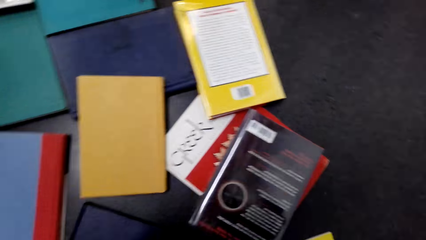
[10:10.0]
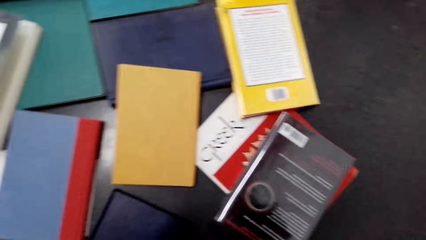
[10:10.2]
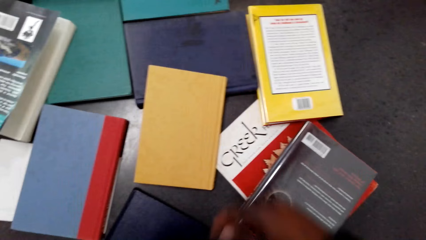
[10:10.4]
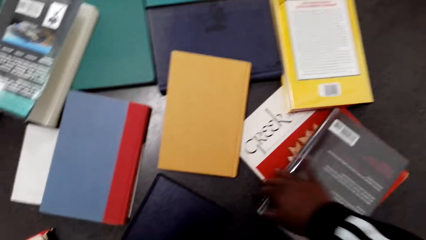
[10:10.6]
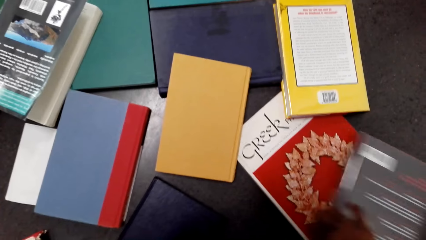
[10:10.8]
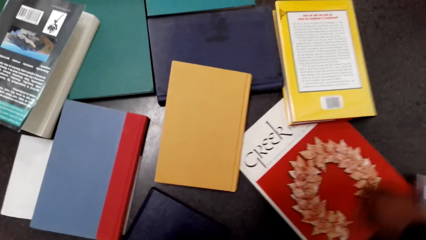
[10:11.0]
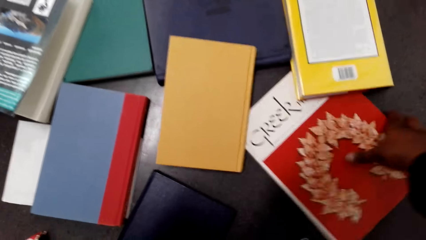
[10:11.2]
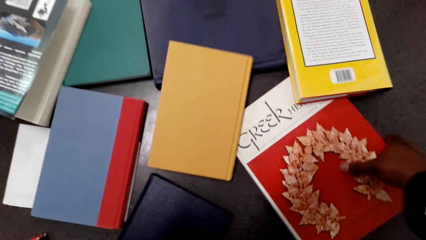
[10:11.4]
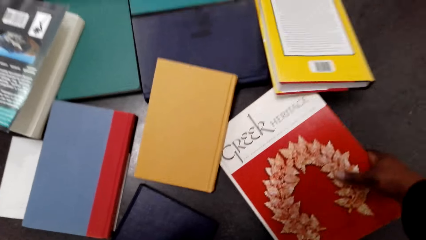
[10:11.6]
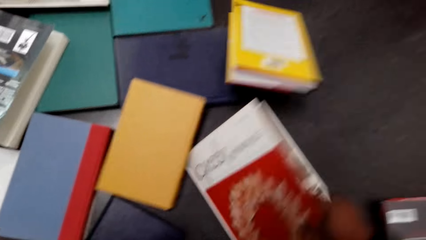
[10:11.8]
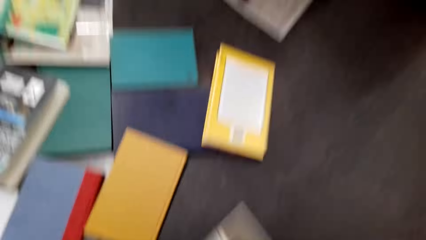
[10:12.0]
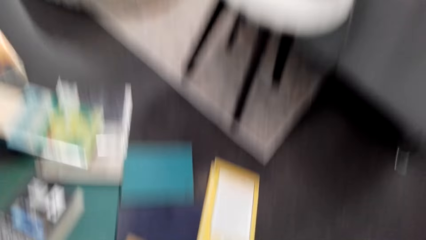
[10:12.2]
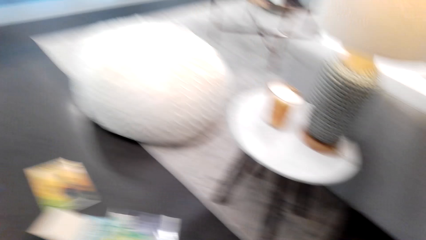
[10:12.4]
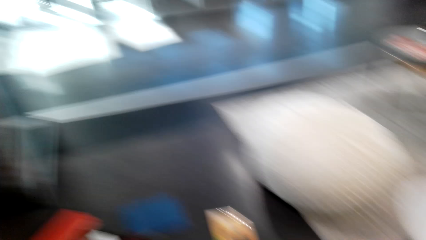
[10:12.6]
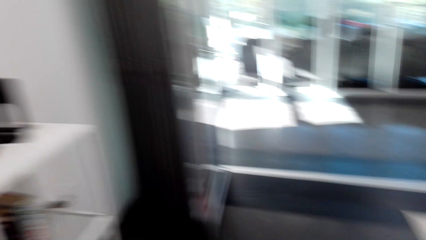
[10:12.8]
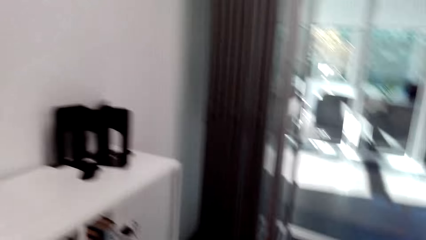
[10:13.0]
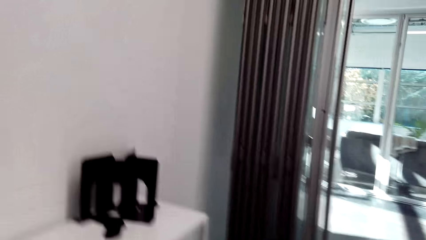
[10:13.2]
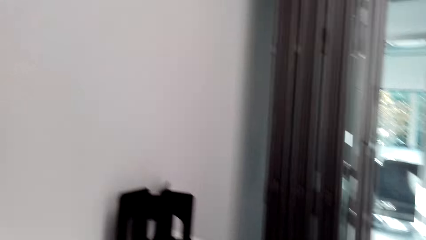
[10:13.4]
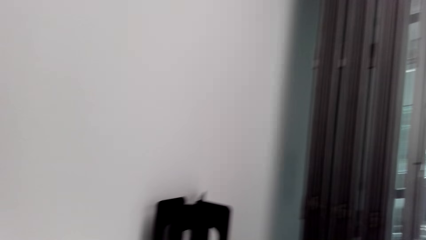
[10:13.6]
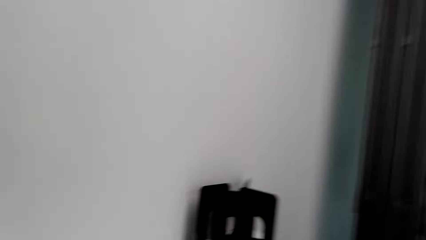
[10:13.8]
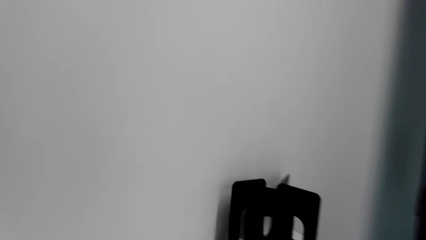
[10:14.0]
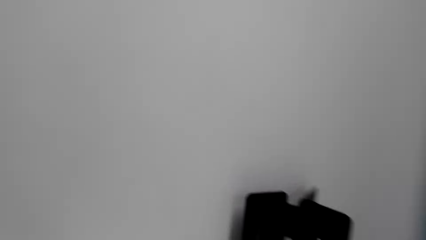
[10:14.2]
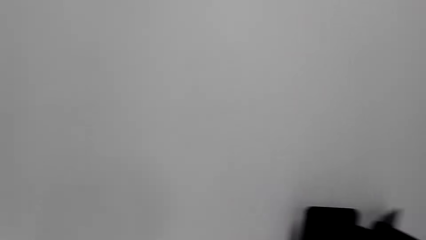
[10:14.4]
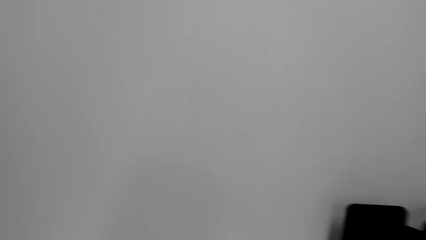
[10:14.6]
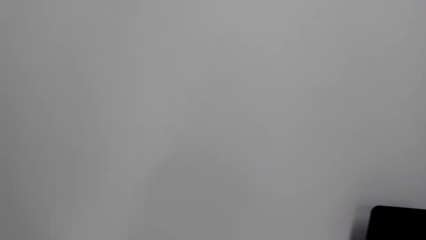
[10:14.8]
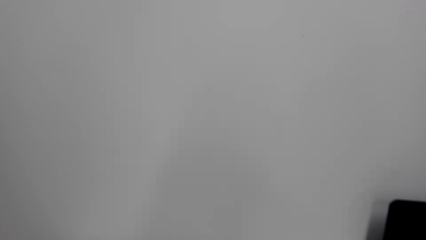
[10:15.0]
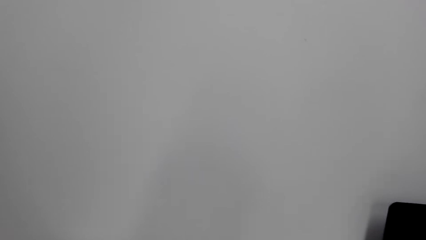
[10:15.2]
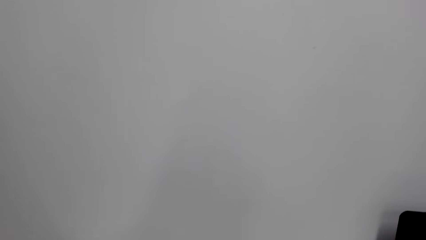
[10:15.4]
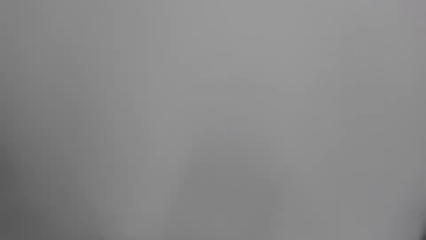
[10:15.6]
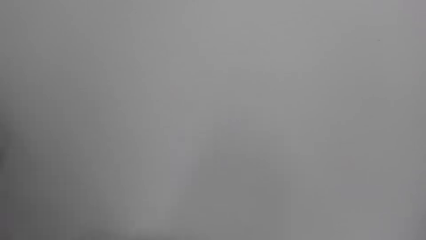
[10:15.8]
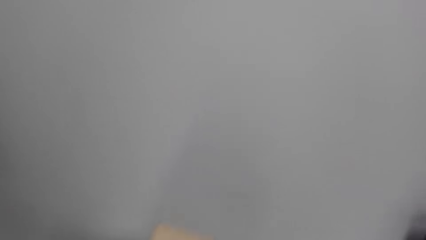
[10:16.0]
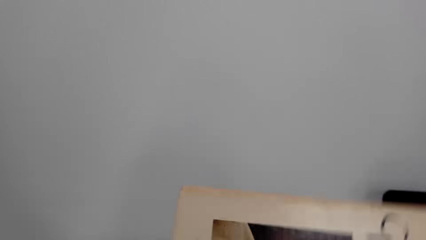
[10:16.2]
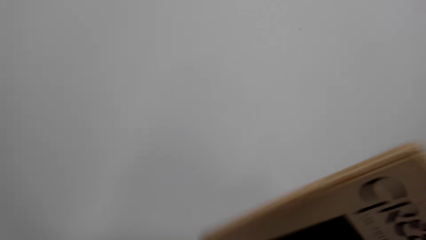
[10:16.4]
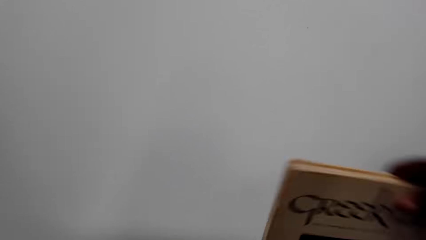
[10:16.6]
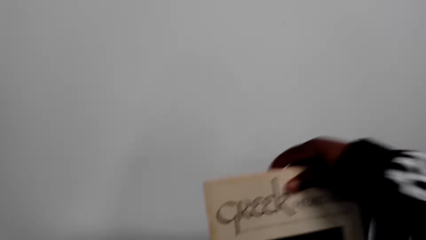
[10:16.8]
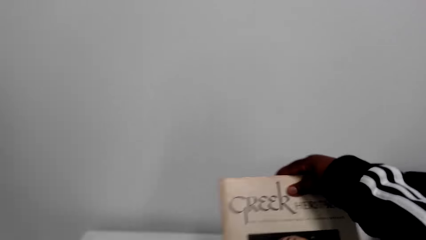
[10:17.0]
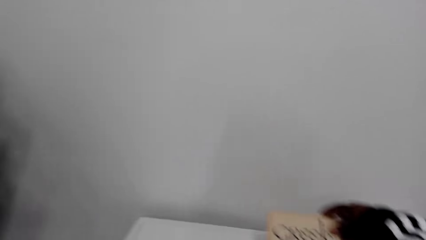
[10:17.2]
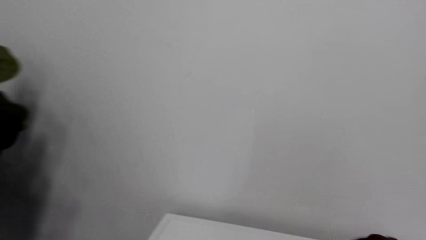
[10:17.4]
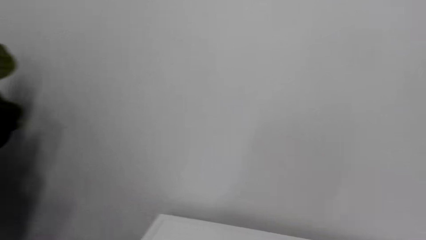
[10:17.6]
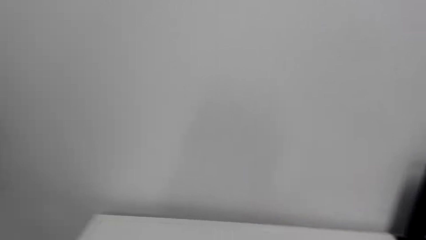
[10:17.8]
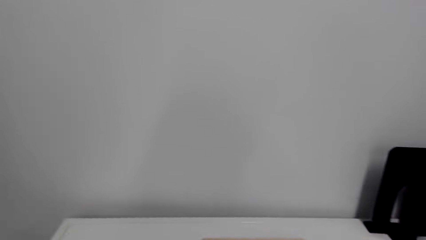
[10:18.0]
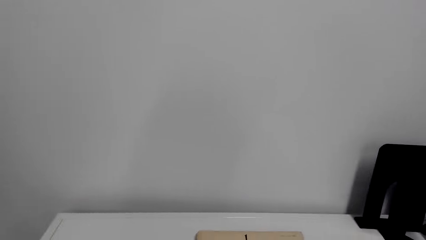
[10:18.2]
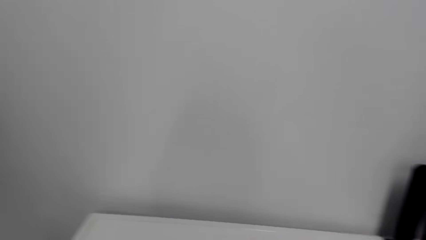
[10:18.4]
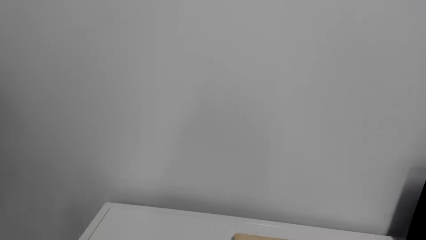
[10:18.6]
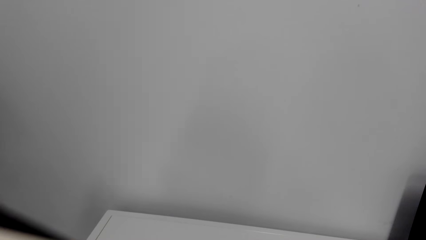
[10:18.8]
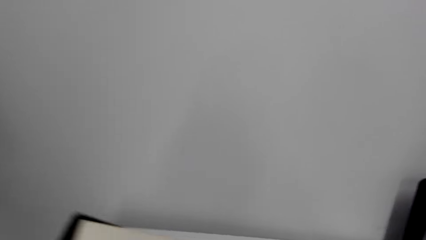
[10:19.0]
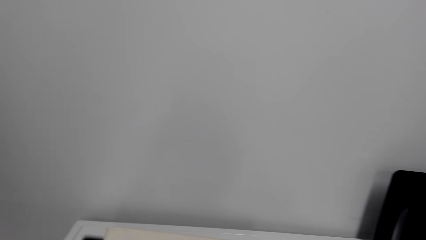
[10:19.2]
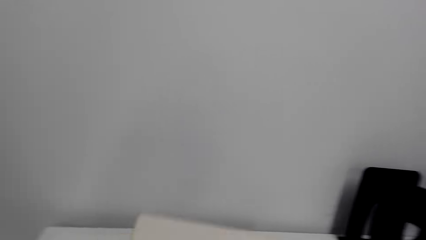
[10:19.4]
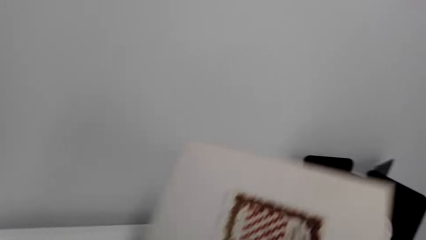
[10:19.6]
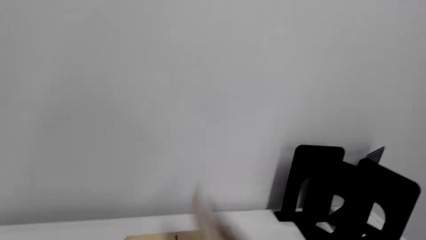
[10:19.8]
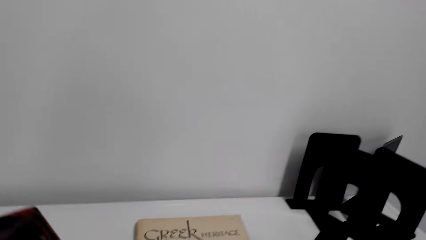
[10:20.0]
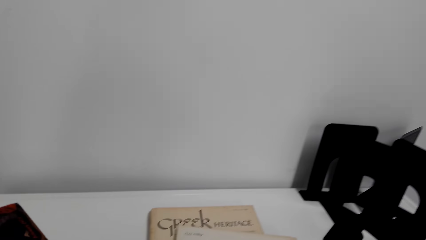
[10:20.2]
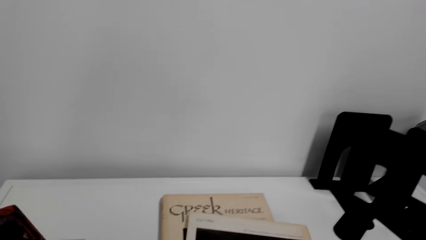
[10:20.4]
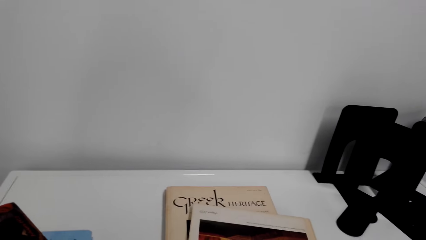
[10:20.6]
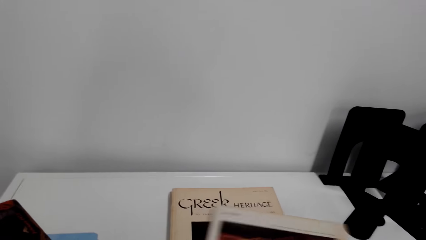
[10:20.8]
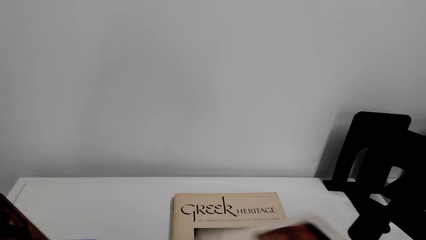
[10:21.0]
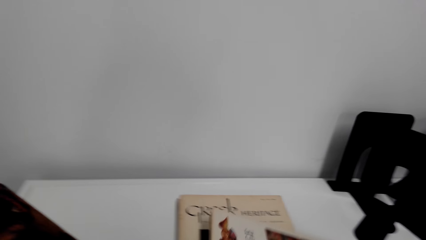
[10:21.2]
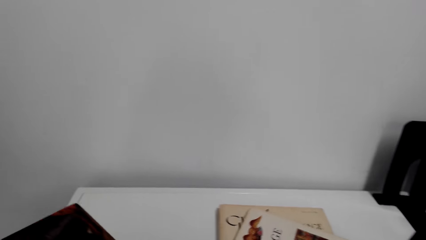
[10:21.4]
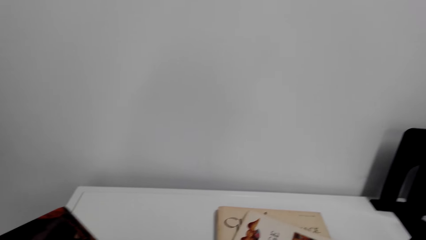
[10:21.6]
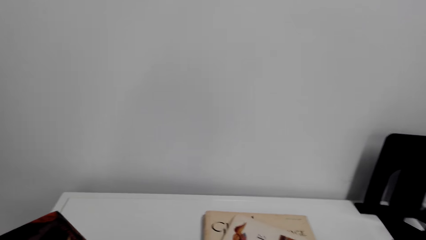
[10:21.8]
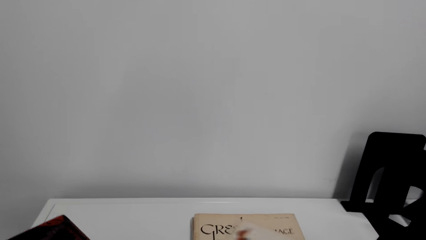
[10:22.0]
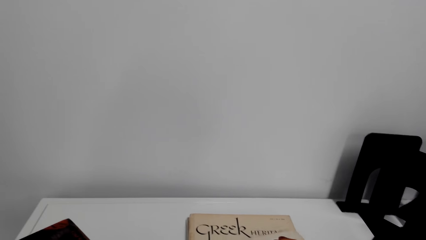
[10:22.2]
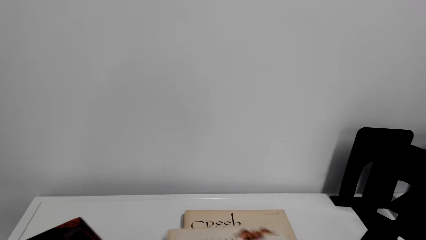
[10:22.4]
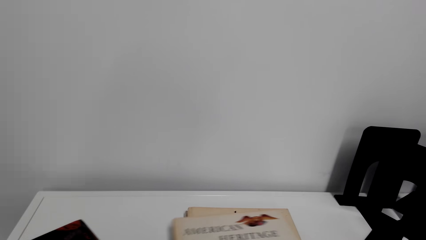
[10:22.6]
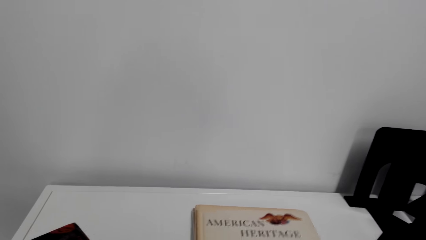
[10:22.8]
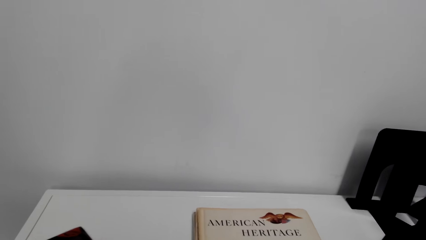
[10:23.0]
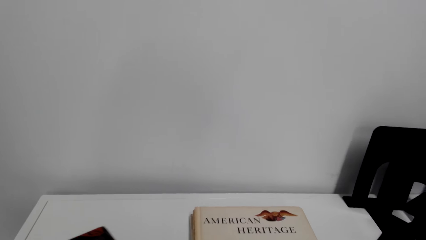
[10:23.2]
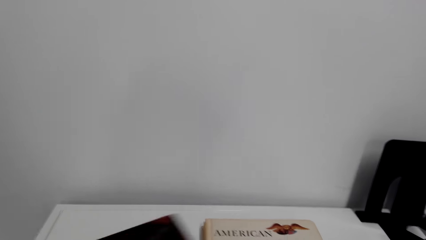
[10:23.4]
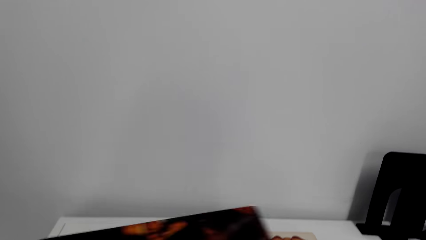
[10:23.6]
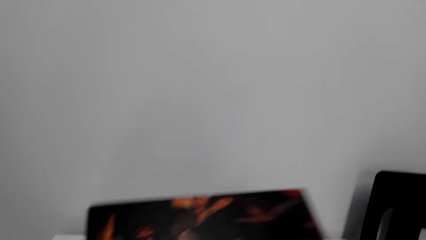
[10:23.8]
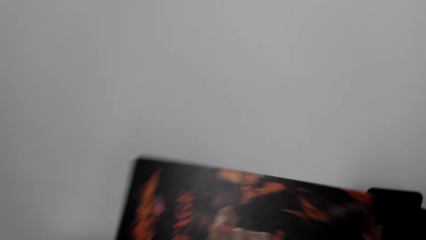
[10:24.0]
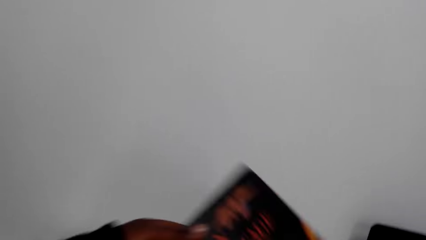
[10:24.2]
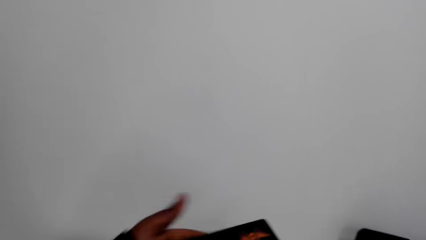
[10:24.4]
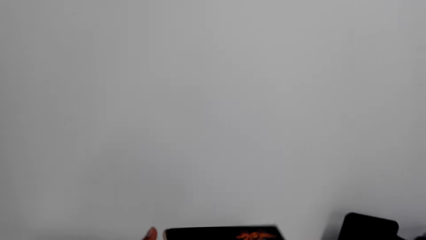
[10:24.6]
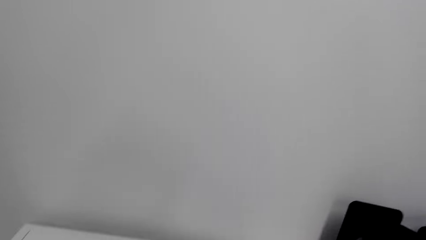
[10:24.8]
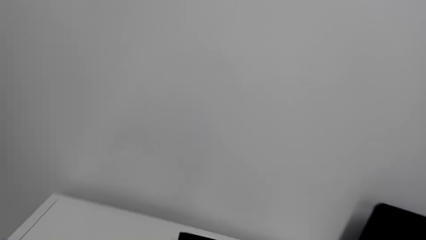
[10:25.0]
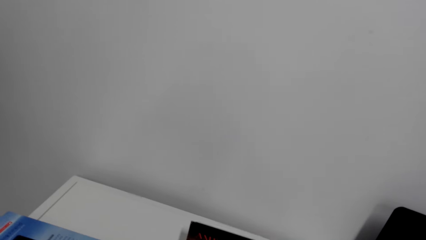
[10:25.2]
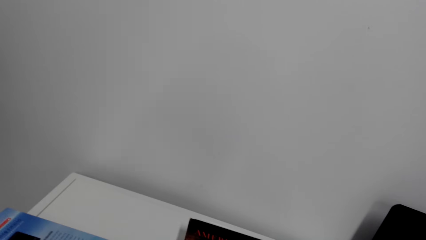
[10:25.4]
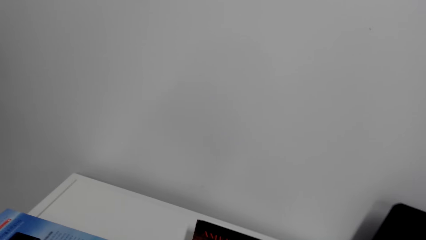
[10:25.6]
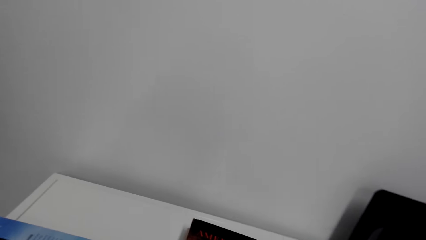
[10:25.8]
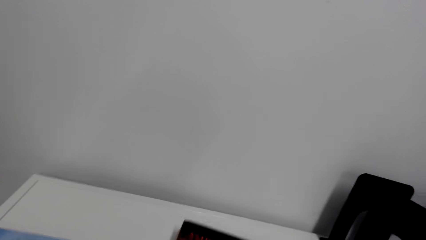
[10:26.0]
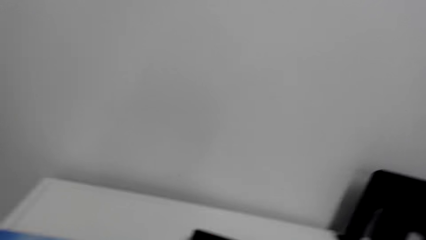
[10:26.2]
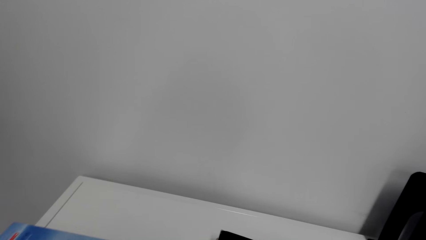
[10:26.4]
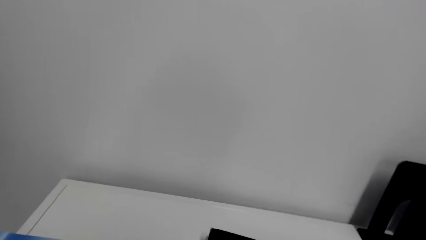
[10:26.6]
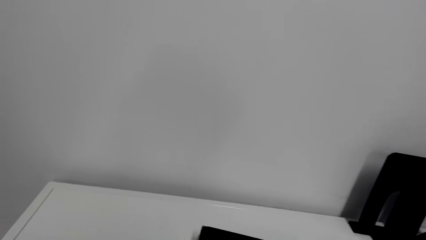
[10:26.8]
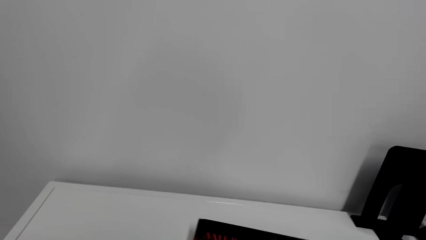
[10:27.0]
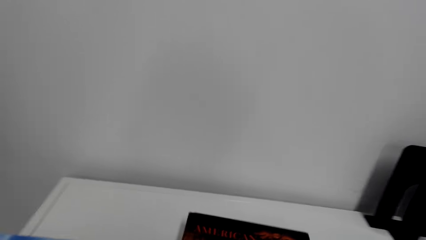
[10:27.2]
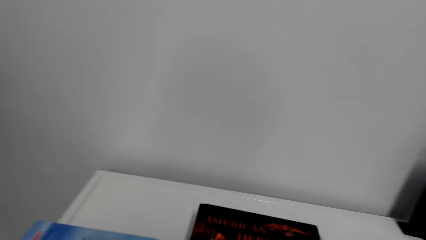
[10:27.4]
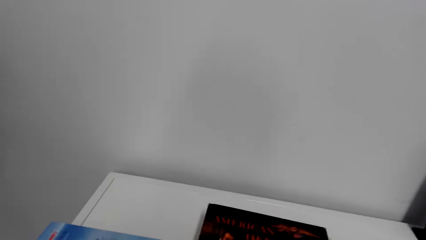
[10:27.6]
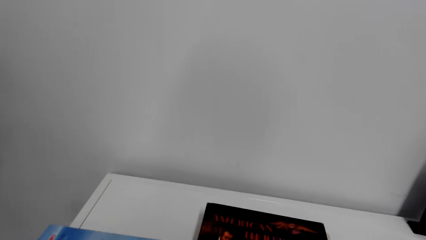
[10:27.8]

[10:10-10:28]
The camera wearer adjusts a book on the floor. They pick a book on the floor. They move towards the bookcase. They put books on a shelf. They adjust books on the bookcase. They put a book on the shelf repeatedly.
